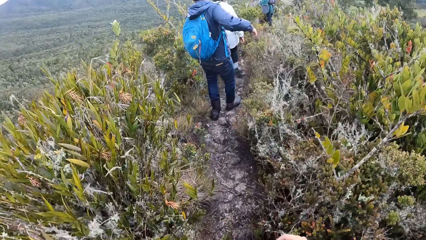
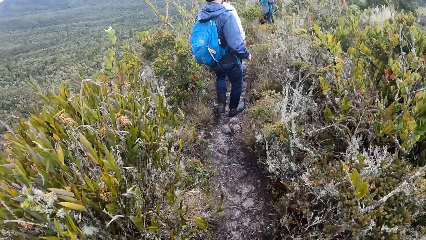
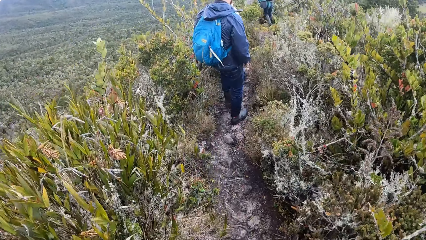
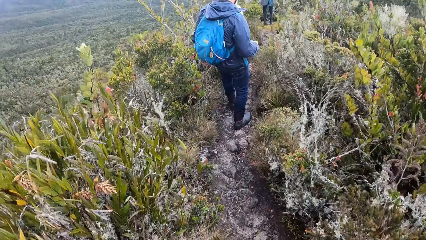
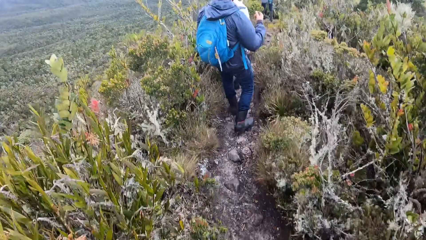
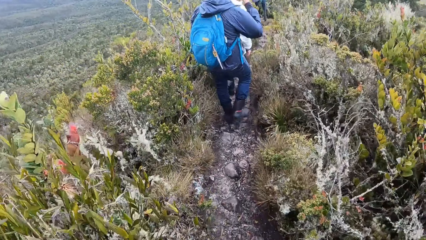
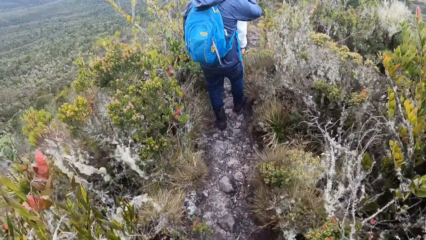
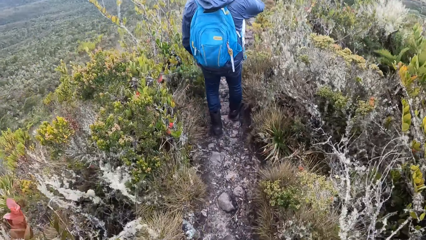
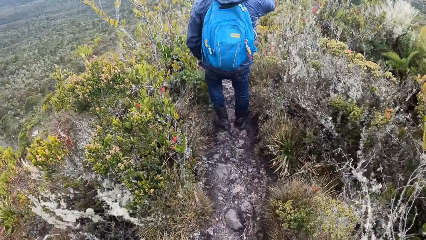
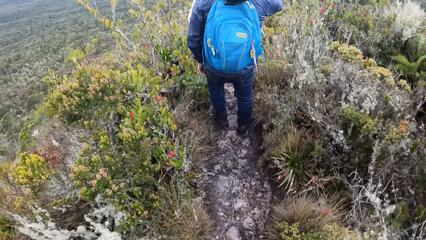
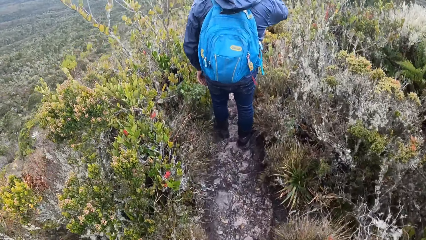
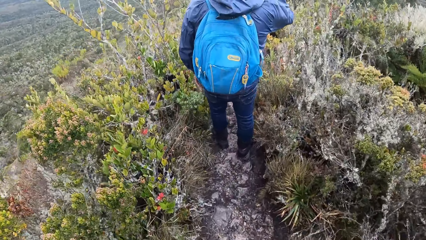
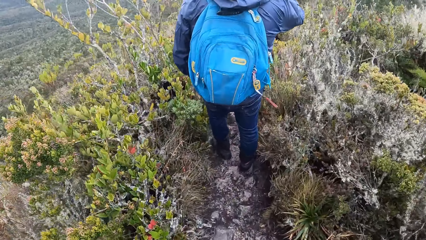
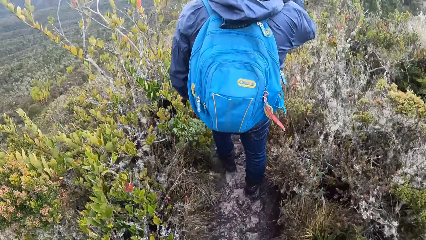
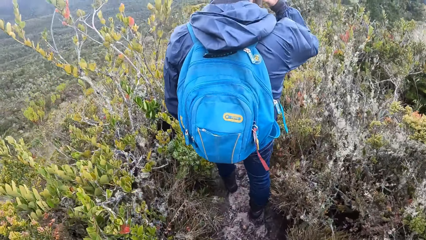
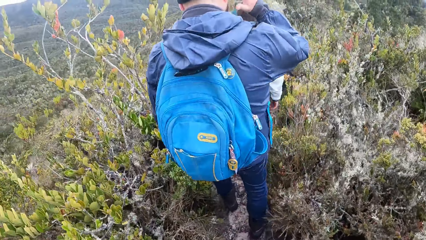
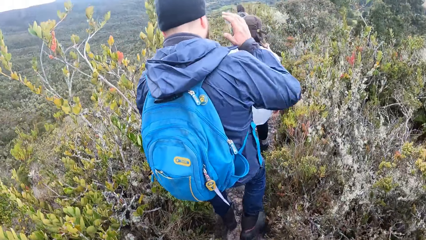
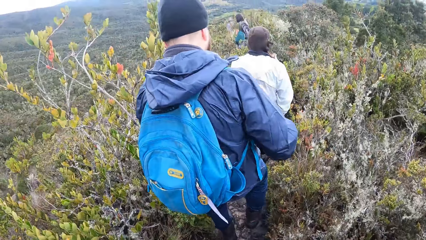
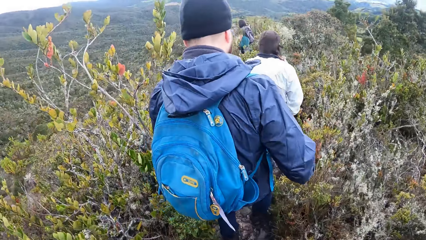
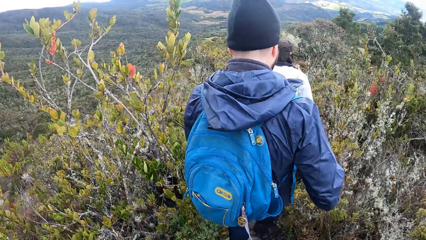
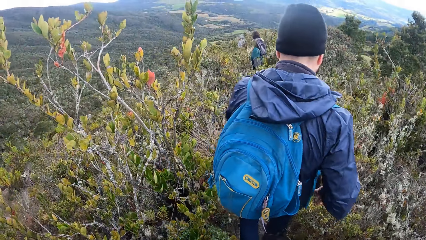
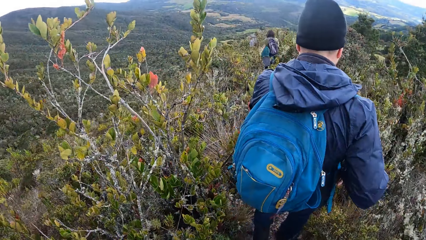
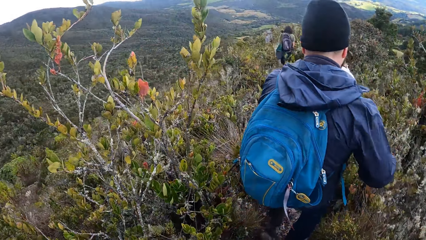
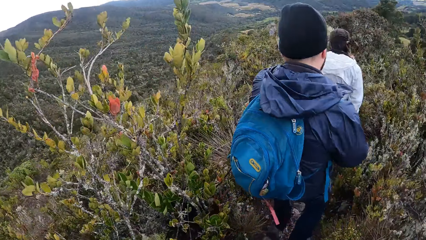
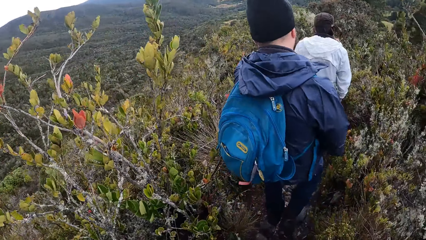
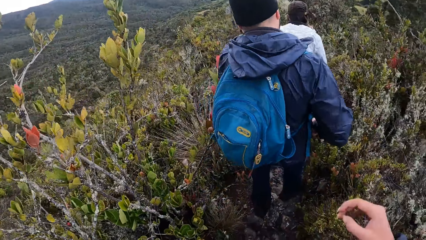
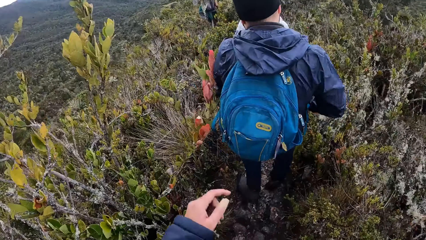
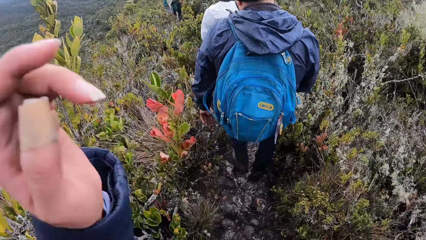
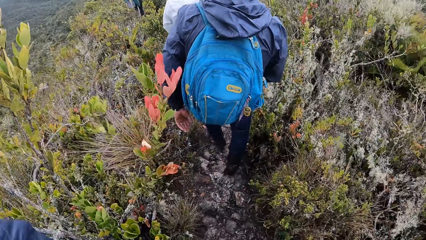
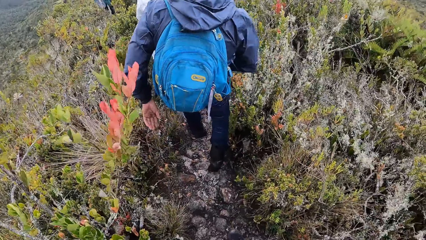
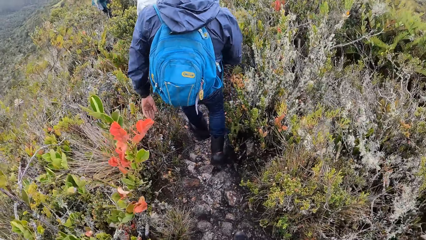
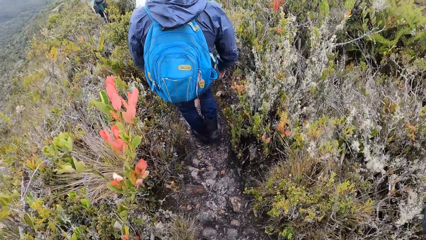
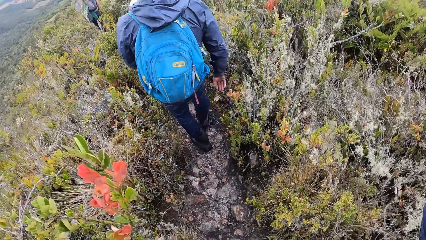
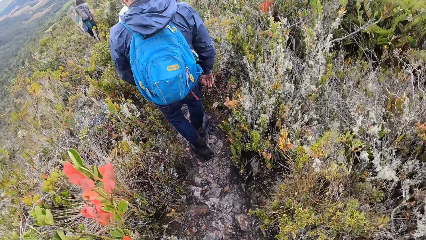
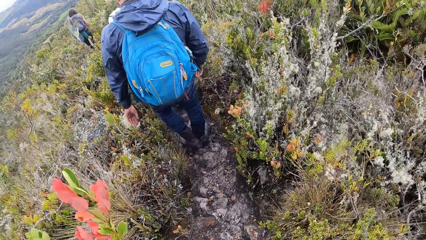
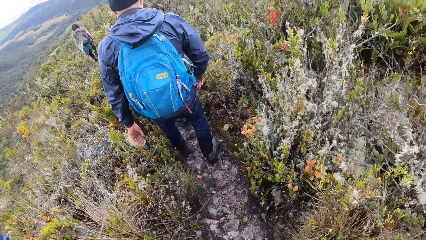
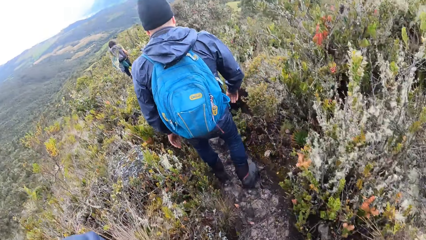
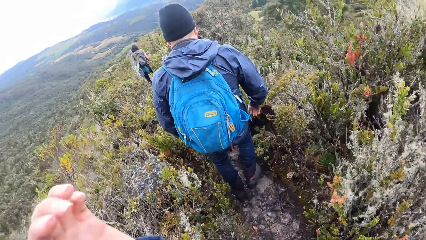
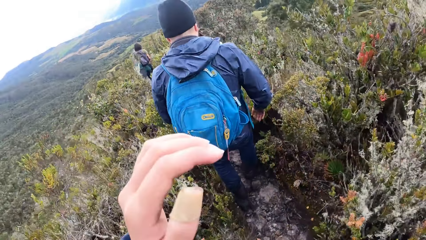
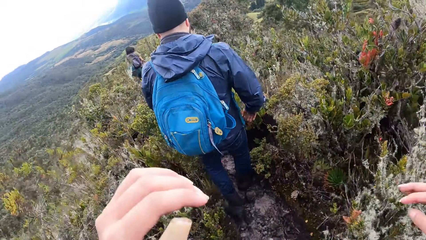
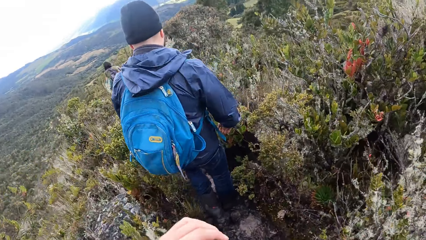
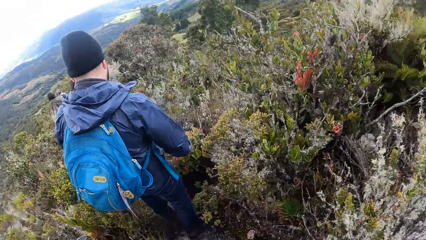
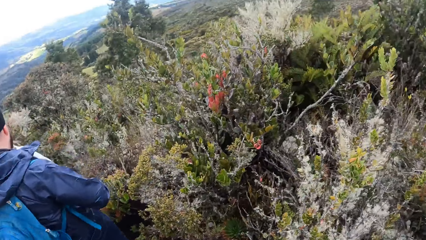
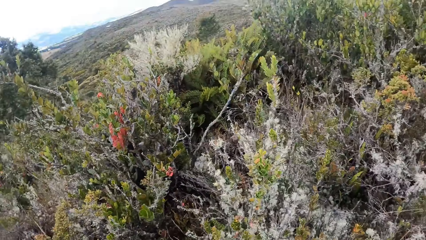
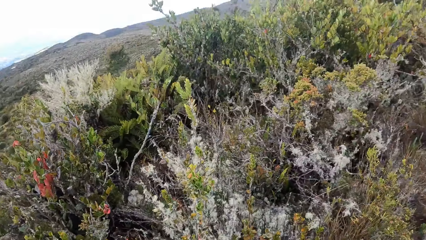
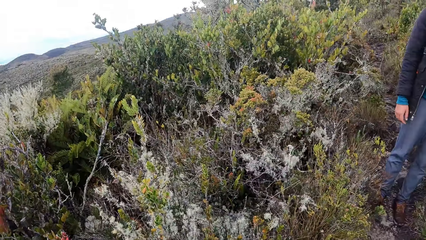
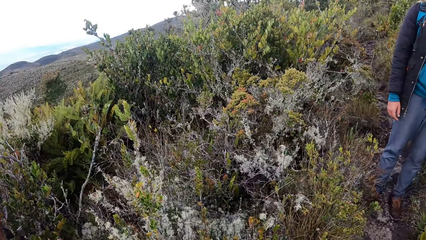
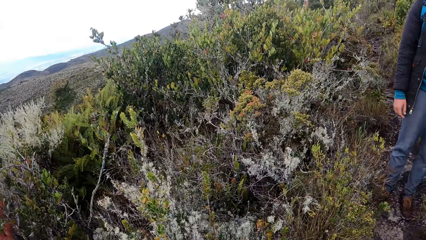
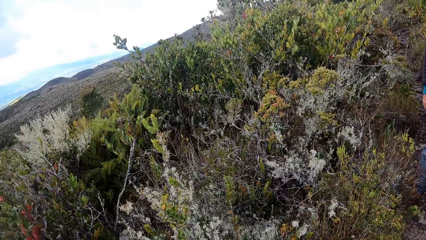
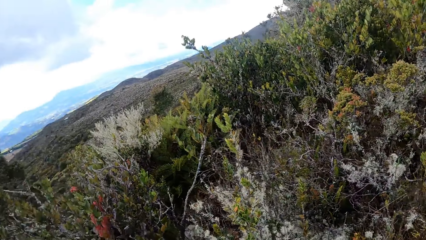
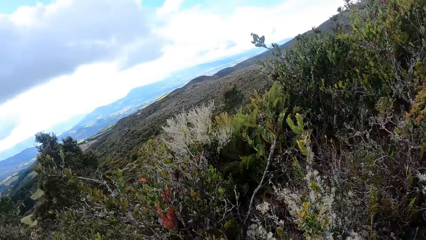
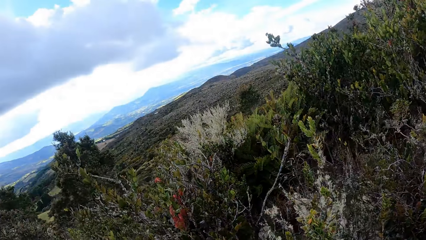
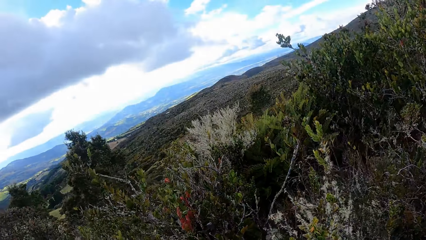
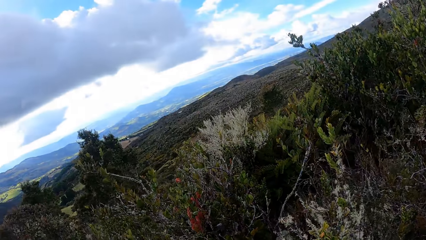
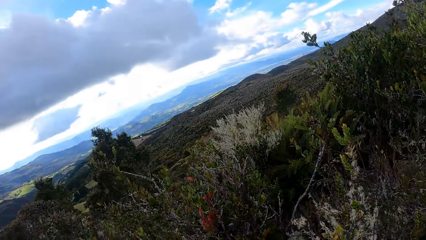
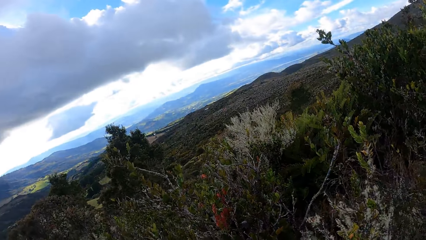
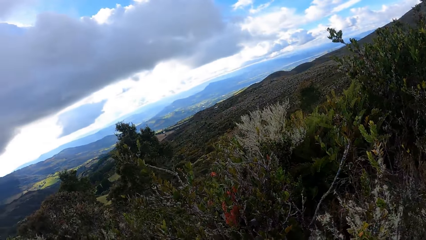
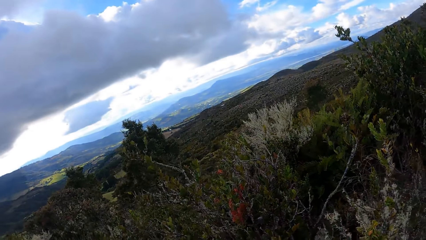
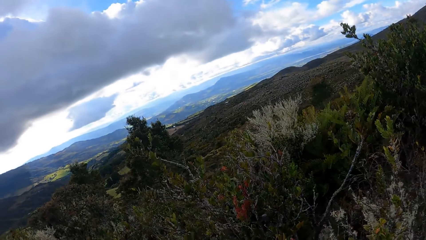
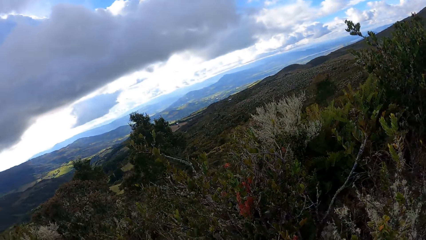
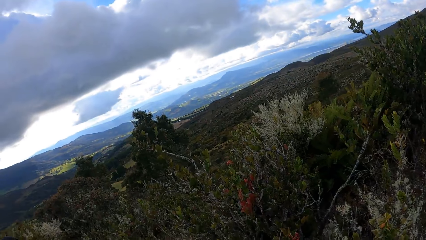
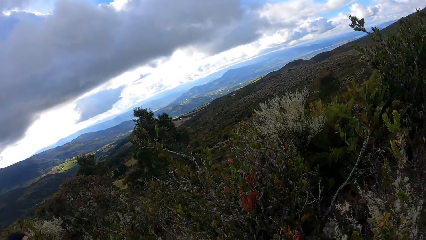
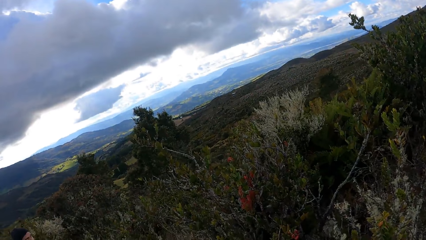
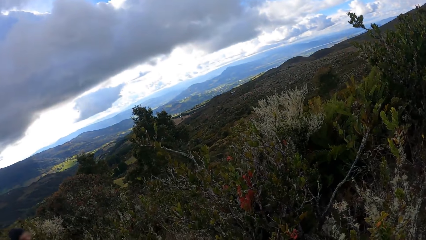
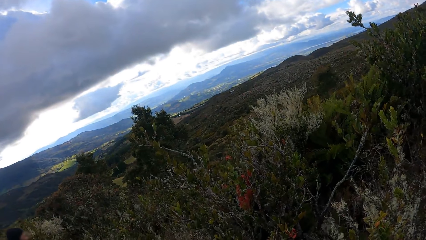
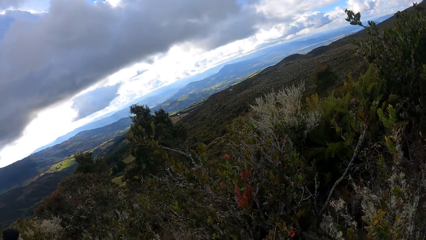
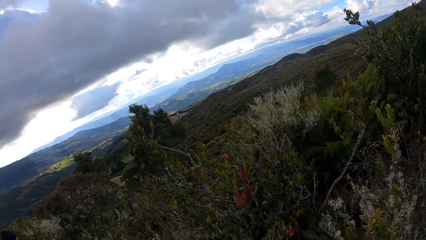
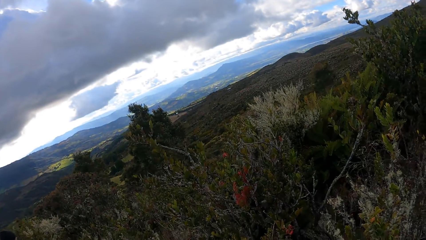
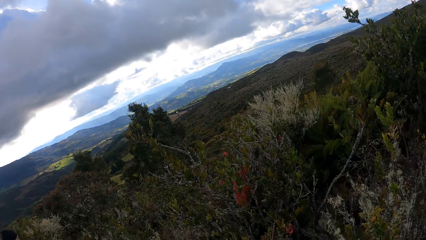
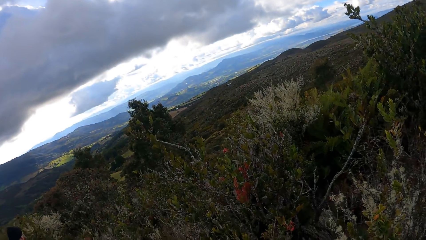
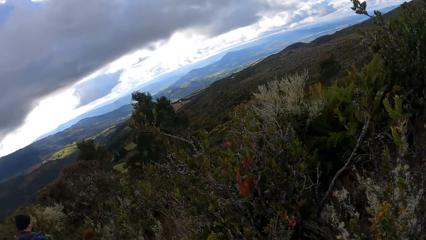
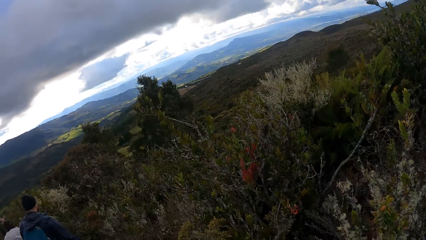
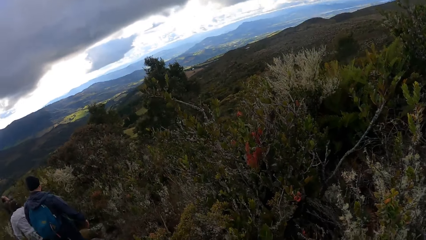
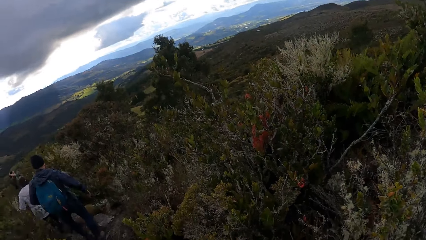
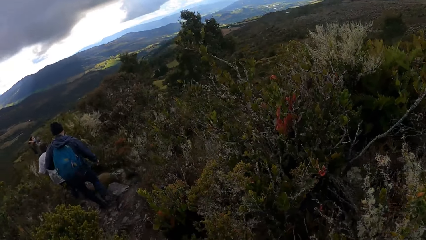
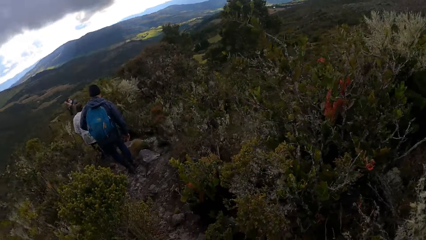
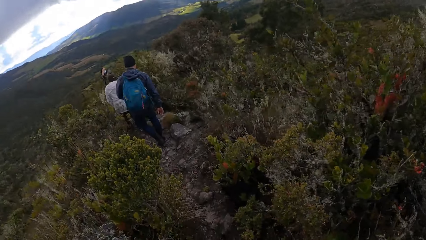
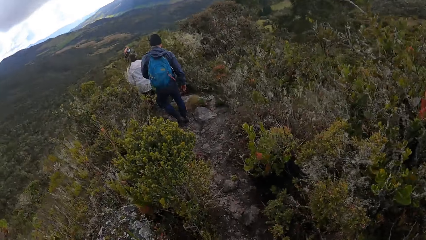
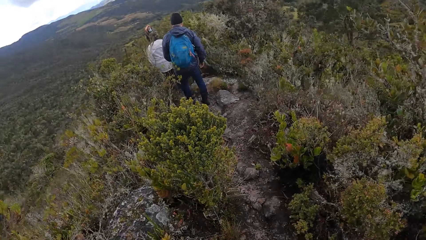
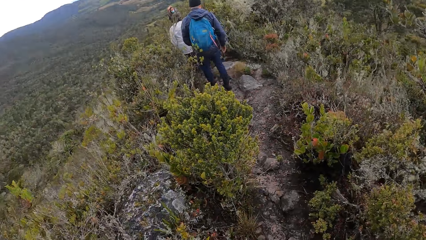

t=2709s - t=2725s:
The camera wearer adjusts the camera. They touch something. They look around.
